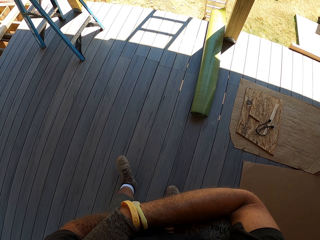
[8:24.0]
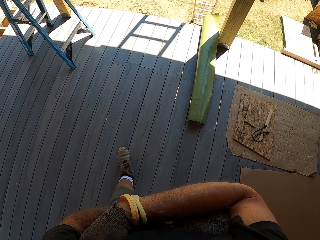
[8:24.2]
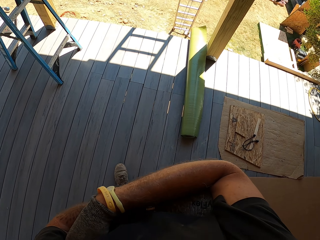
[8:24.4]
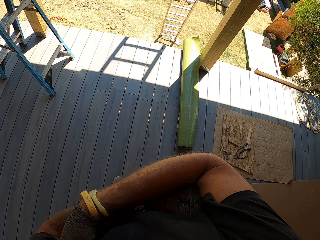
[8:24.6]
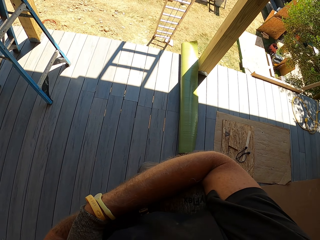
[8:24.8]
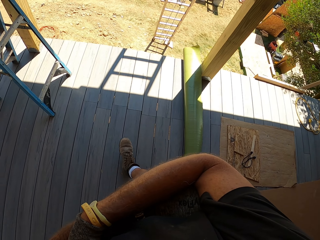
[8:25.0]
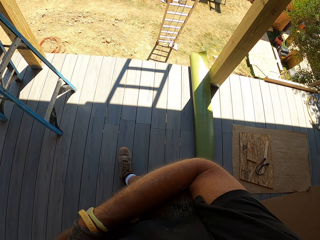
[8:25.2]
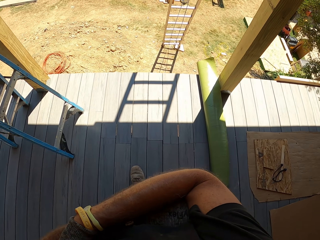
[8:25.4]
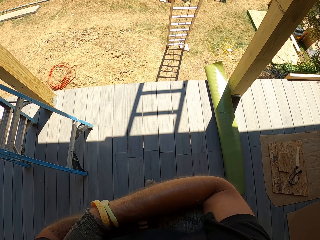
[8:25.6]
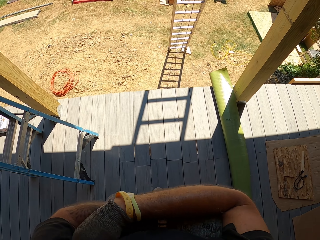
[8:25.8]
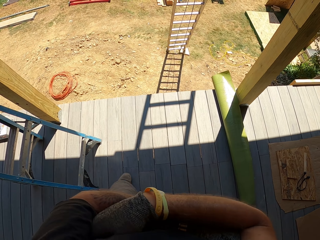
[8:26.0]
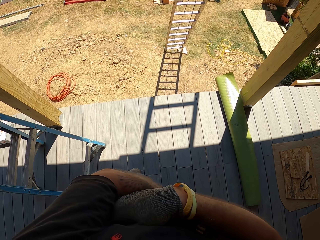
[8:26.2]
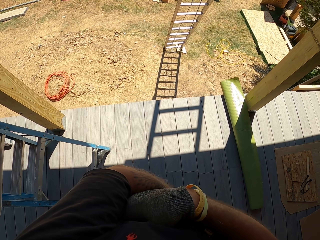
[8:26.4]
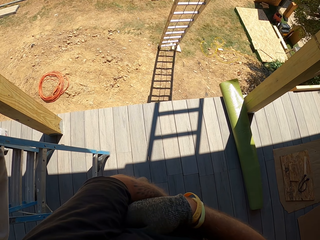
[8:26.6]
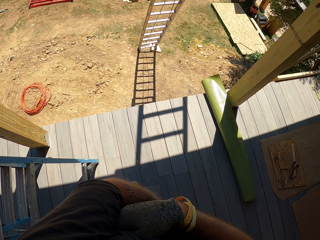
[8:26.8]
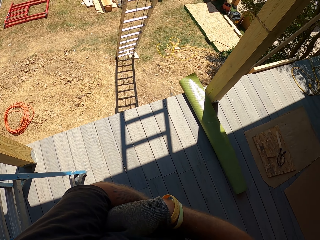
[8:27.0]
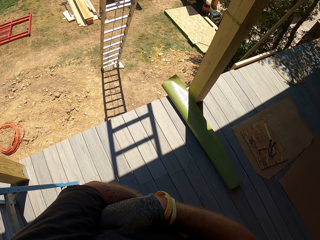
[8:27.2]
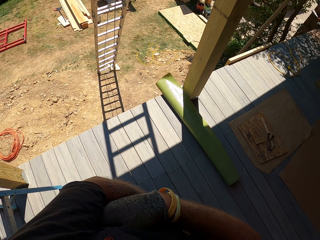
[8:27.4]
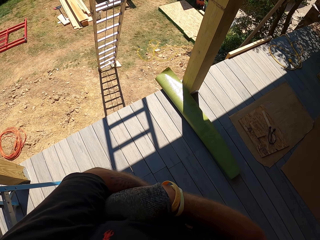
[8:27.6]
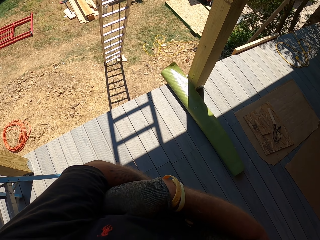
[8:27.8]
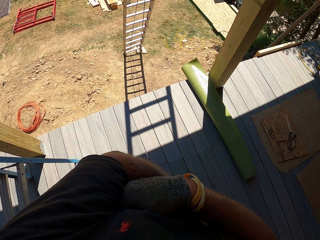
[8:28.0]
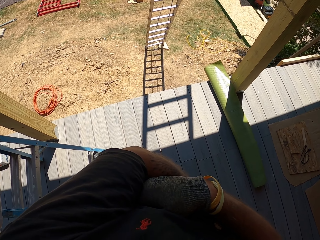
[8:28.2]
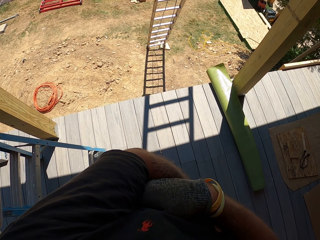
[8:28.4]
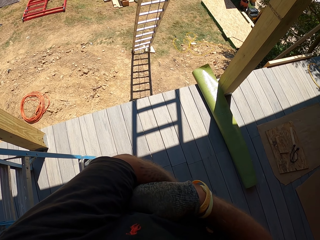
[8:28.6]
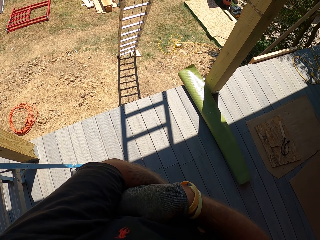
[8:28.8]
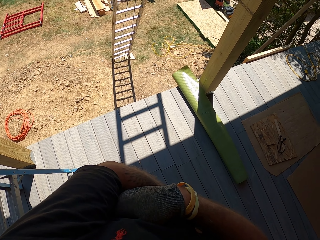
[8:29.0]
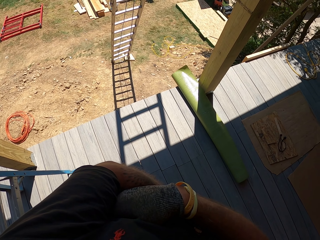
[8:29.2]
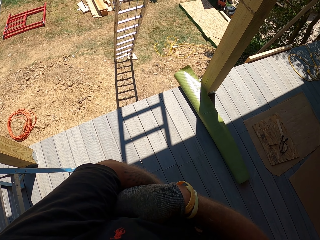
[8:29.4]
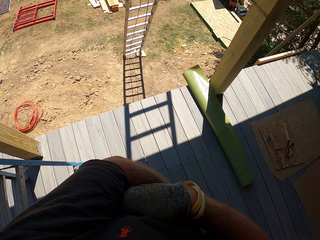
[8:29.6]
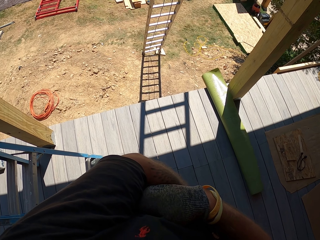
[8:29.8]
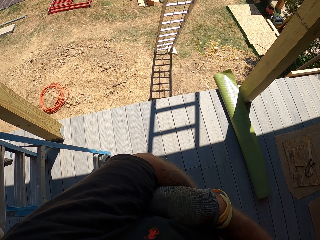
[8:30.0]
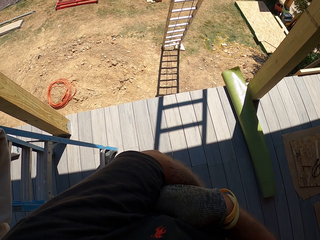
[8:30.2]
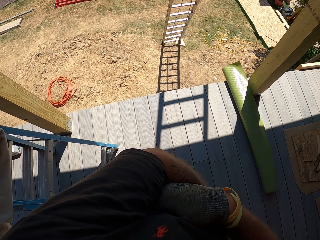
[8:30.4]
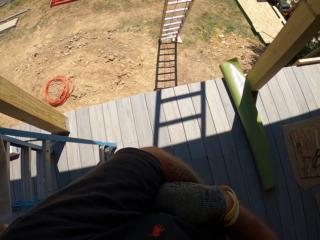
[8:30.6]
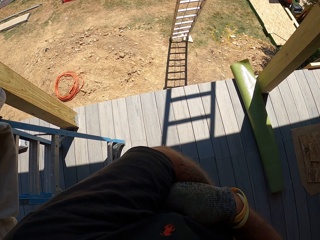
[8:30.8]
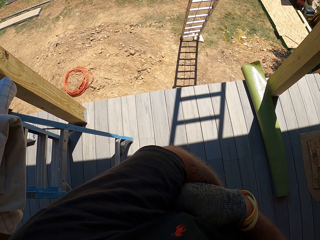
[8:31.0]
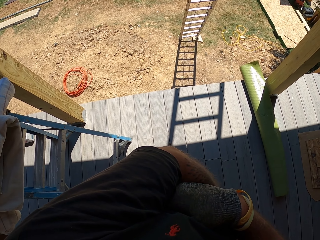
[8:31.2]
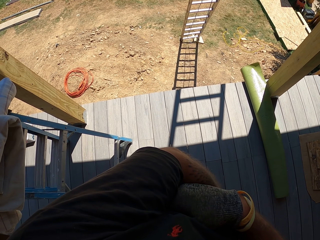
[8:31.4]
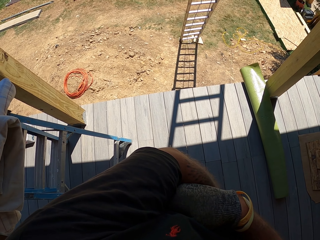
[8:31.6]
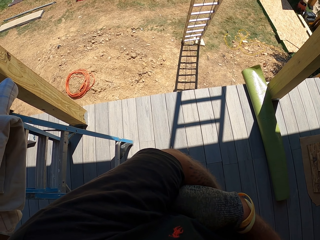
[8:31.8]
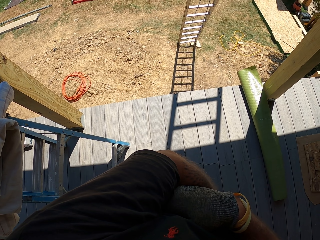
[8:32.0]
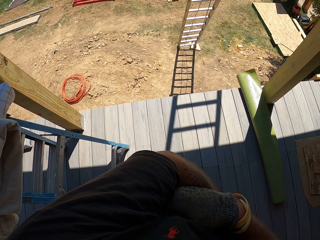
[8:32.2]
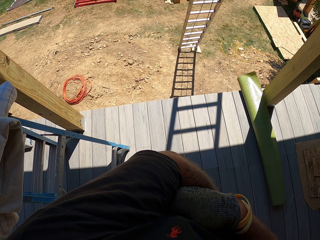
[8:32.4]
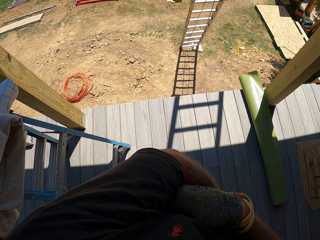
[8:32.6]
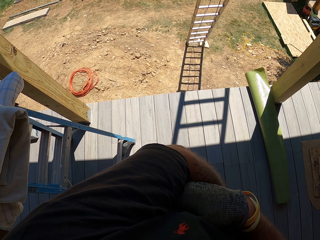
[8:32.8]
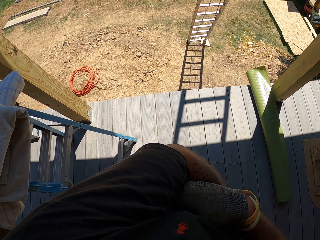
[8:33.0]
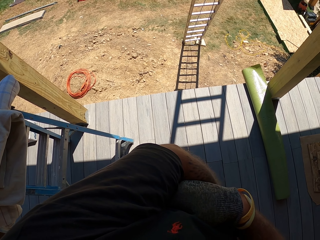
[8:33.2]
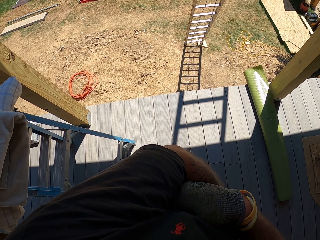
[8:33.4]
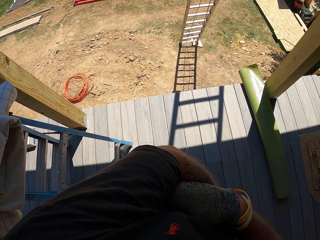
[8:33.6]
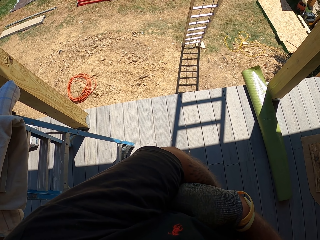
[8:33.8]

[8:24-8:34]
The camera wearer looks around.
